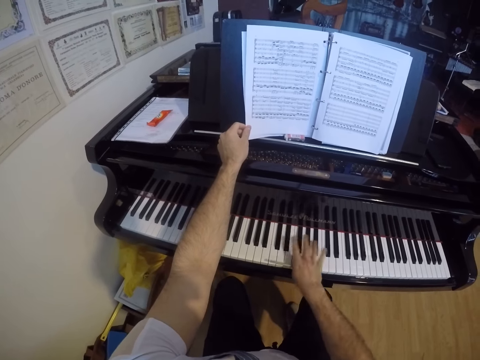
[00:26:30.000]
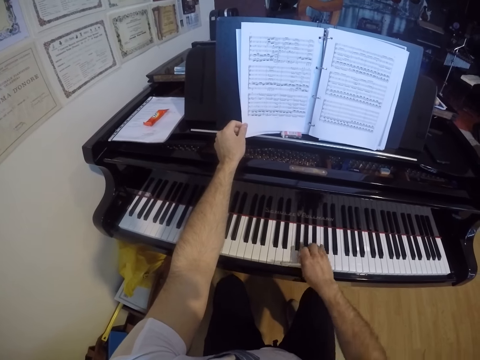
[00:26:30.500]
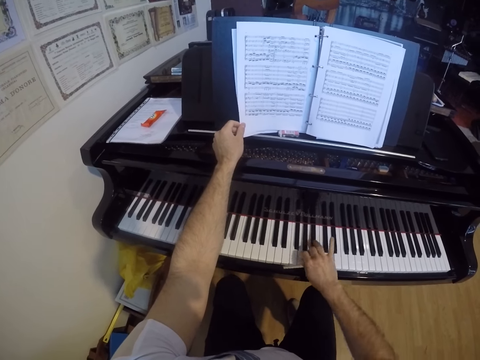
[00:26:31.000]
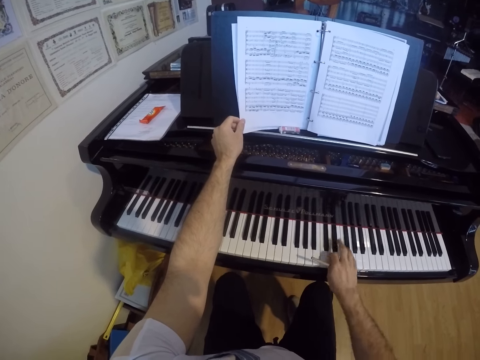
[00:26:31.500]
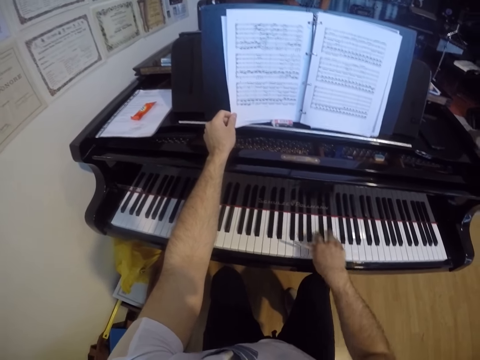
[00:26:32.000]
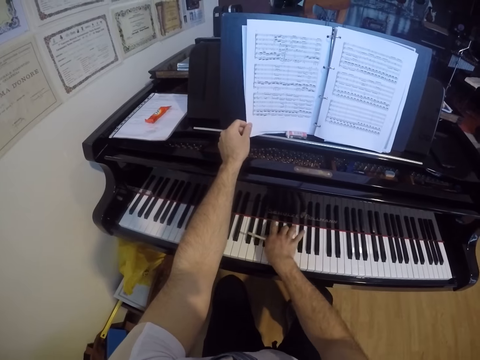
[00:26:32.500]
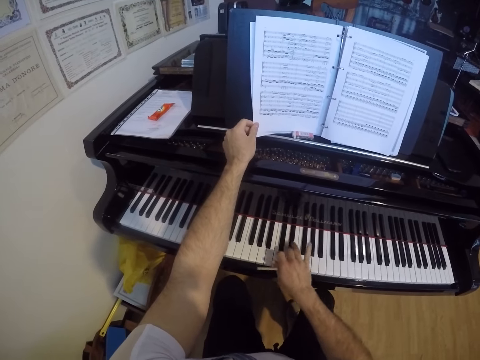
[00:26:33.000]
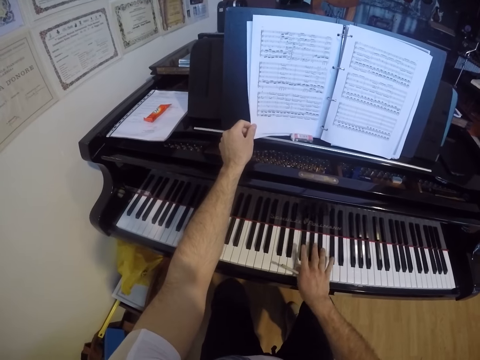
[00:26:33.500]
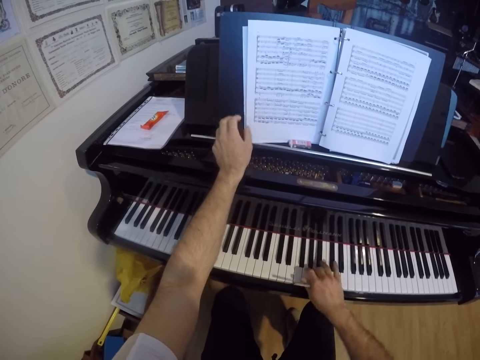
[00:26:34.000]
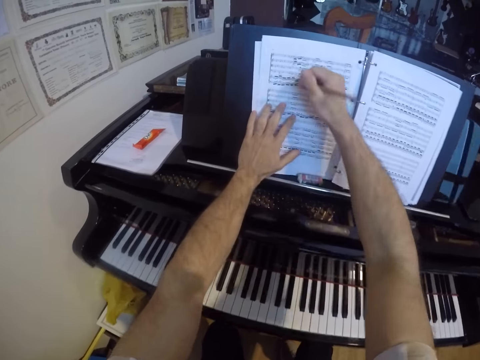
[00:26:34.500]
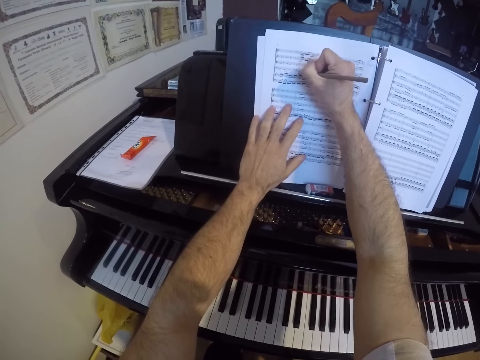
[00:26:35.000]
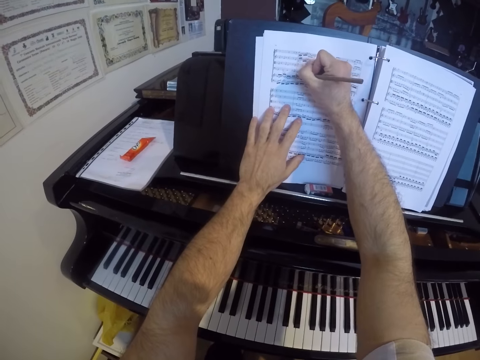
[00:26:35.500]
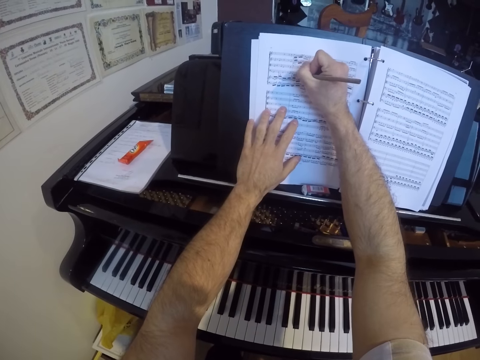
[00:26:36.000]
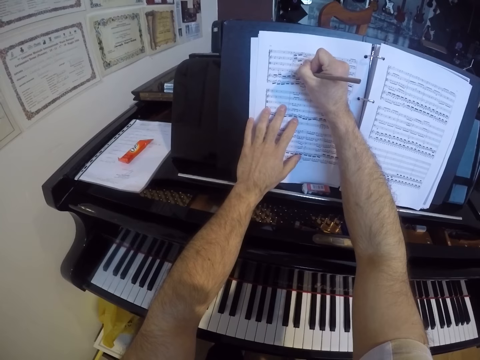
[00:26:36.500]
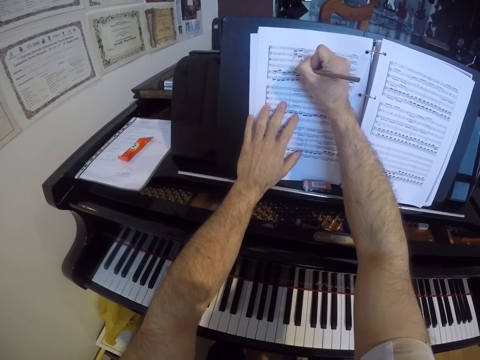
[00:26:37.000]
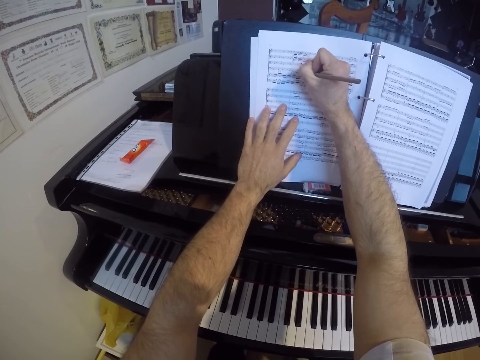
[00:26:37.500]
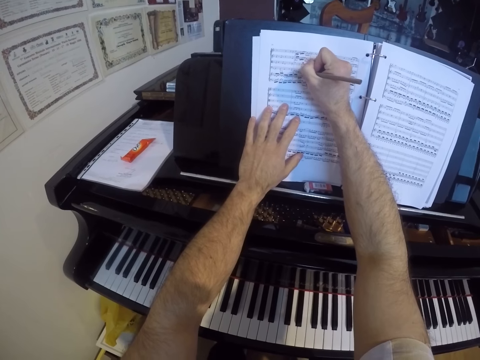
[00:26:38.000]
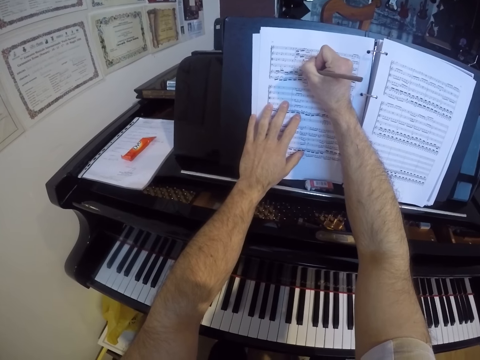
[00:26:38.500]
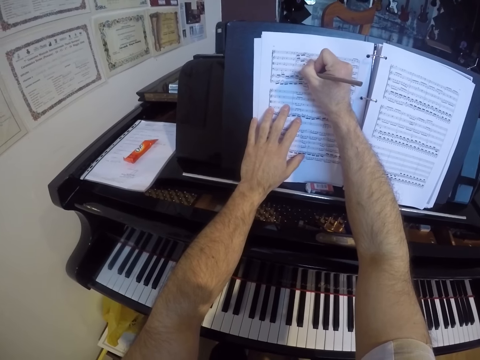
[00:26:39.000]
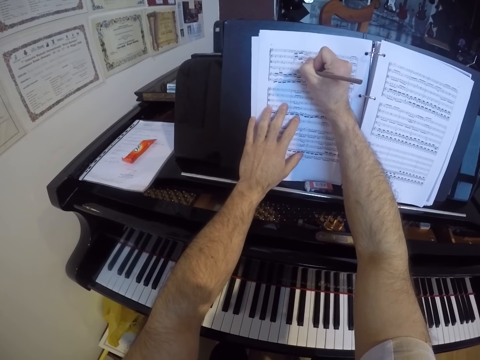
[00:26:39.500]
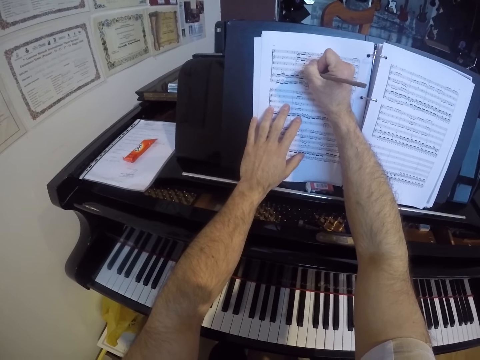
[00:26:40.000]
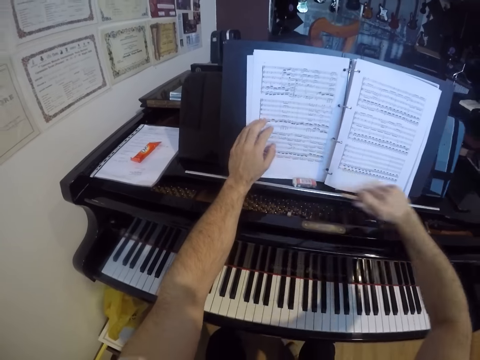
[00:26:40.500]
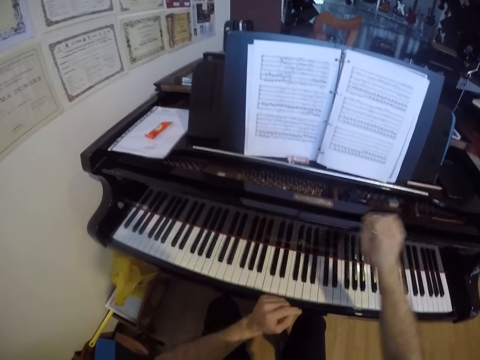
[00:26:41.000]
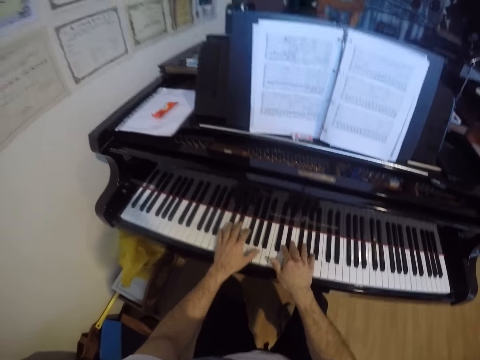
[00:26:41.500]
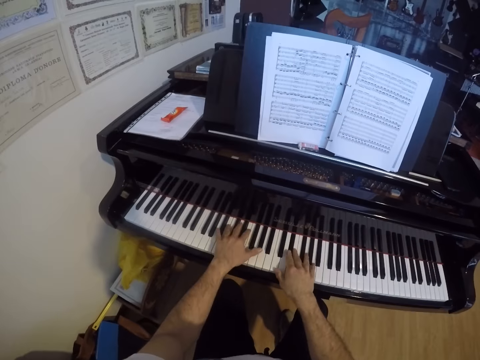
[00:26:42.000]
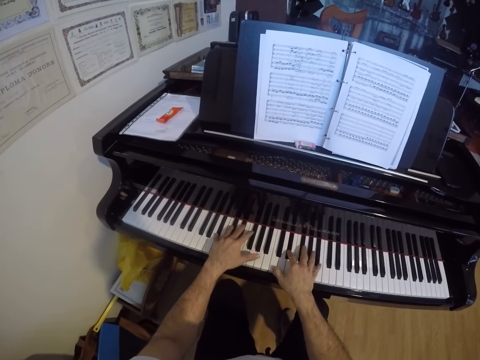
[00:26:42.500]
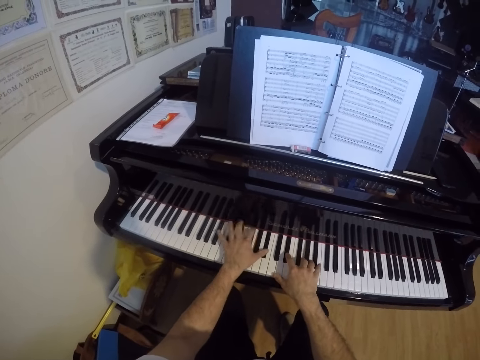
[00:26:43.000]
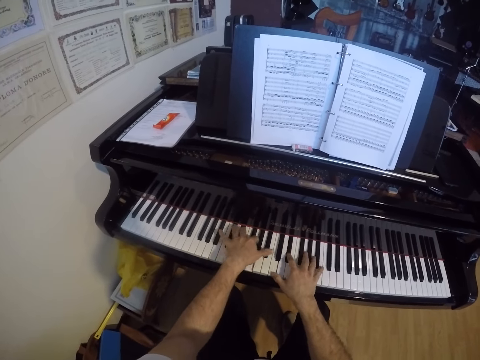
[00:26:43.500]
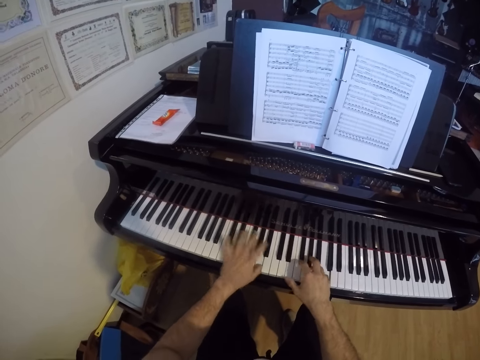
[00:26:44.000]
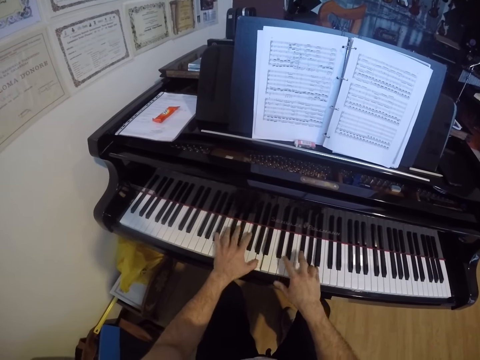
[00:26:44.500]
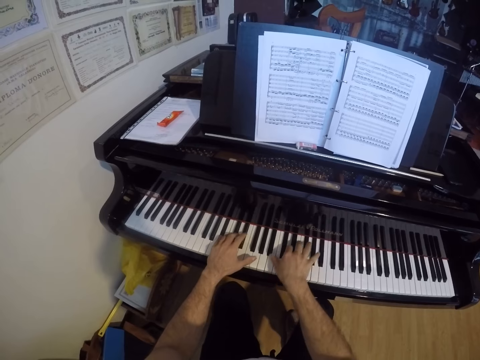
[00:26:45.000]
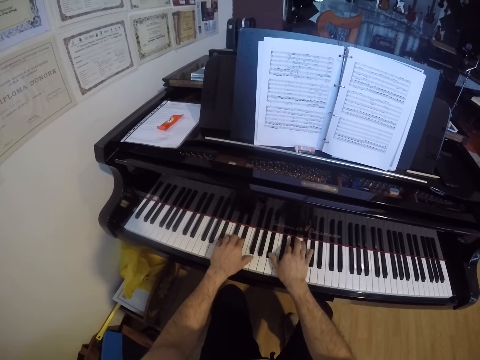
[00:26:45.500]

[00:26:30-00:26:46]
The camera wearer writes in the music sheet with the pen in his right hand. He drops the pen on the top of the piano with his right hand. He plays the piano with both hands.

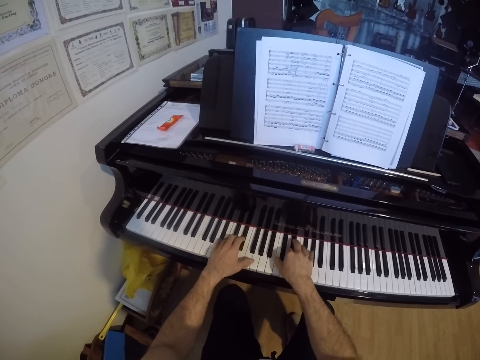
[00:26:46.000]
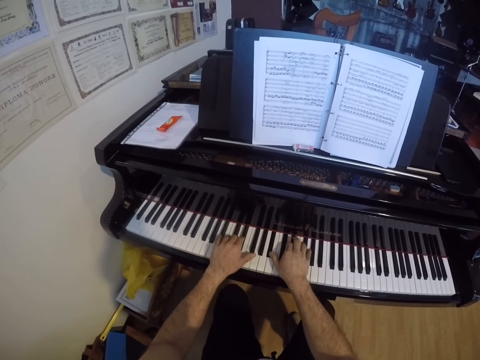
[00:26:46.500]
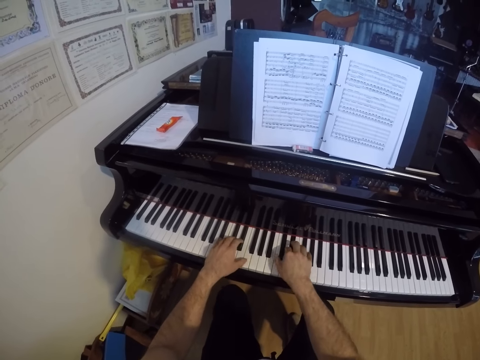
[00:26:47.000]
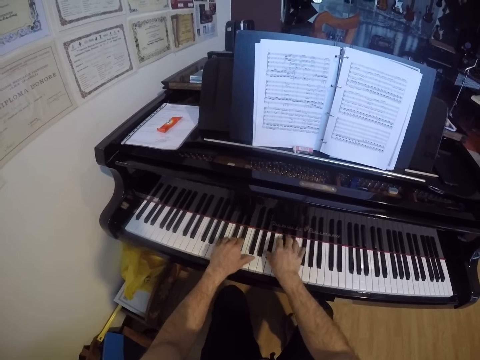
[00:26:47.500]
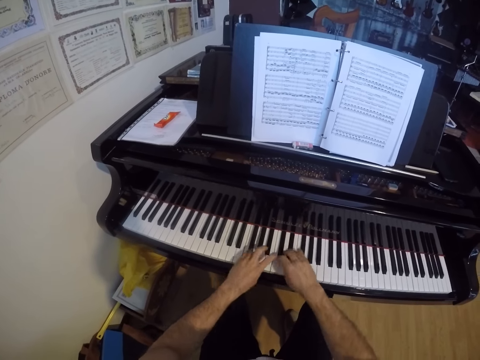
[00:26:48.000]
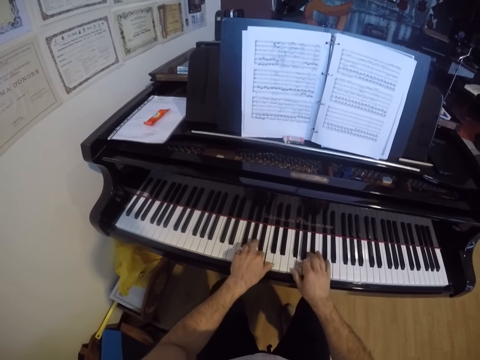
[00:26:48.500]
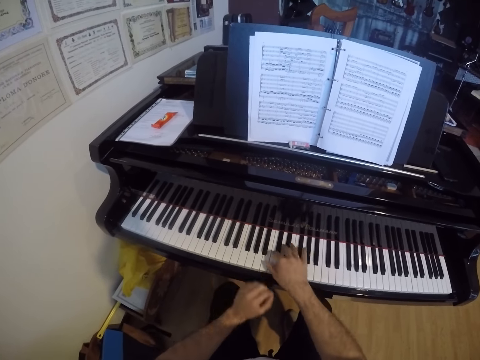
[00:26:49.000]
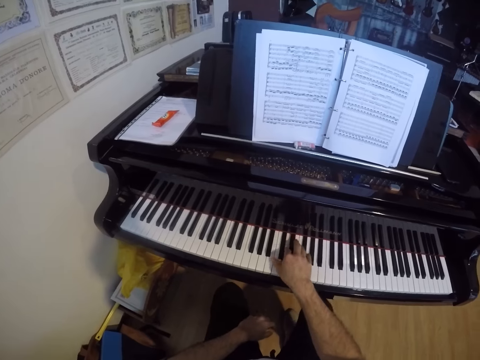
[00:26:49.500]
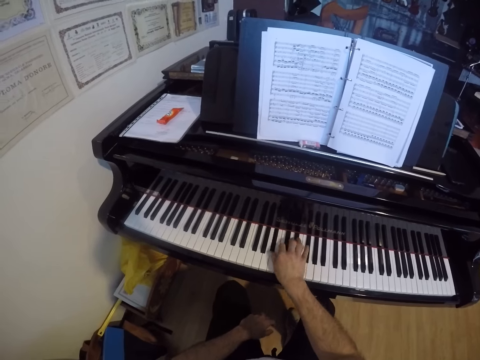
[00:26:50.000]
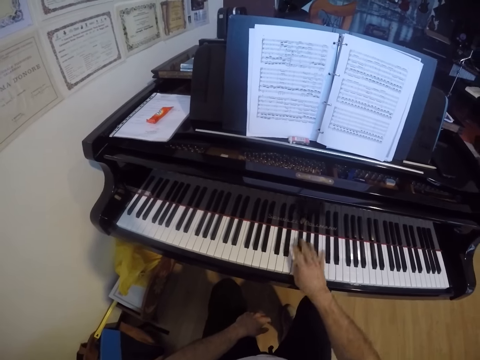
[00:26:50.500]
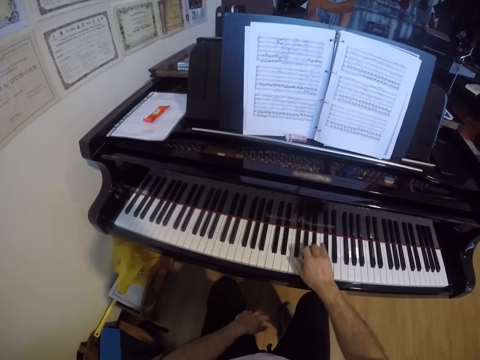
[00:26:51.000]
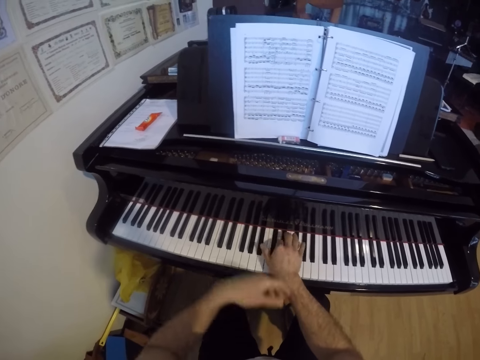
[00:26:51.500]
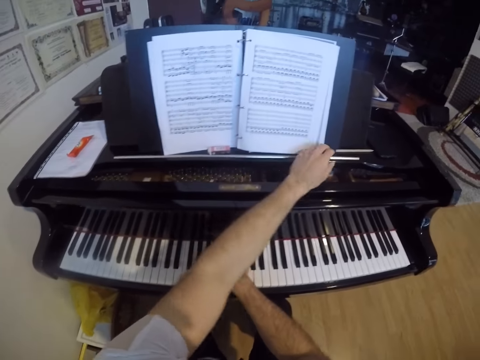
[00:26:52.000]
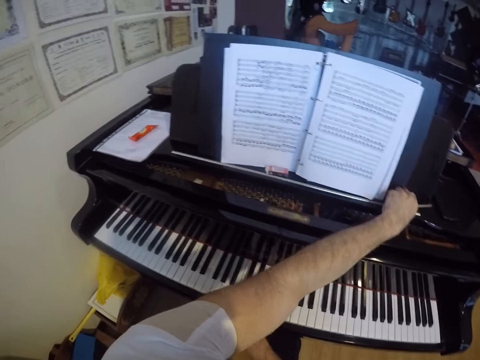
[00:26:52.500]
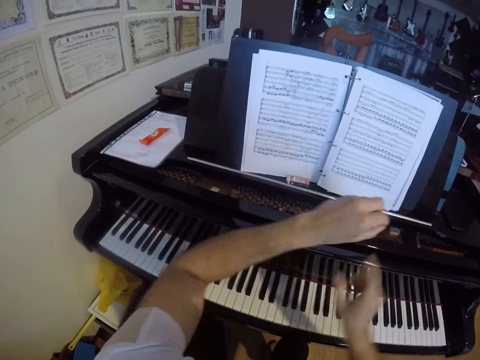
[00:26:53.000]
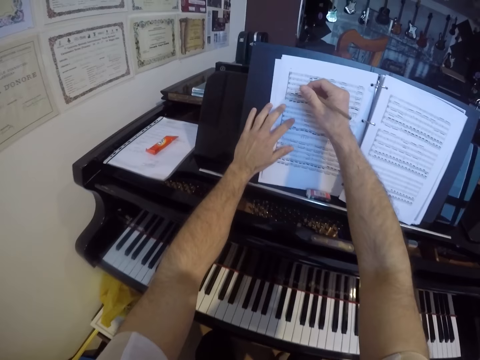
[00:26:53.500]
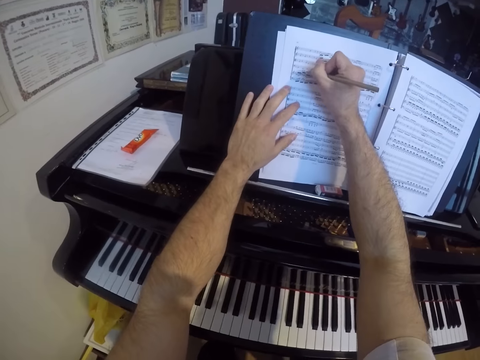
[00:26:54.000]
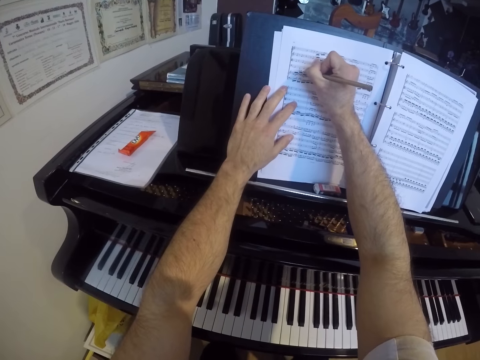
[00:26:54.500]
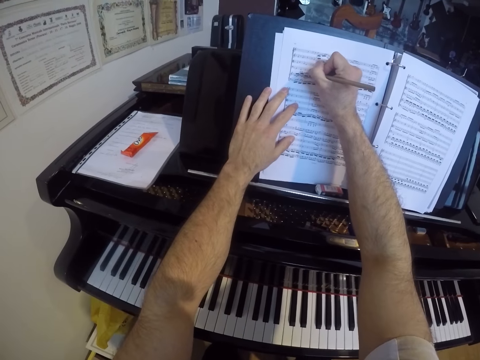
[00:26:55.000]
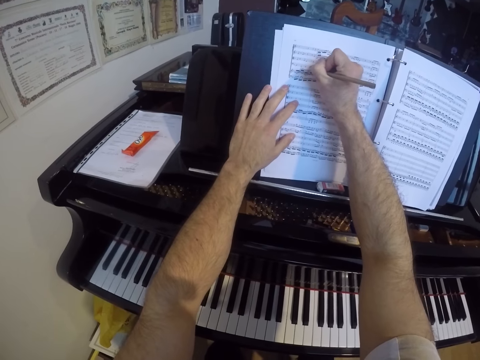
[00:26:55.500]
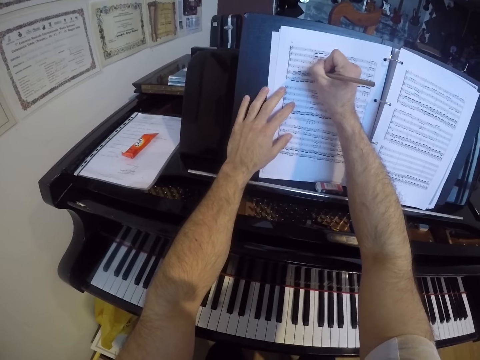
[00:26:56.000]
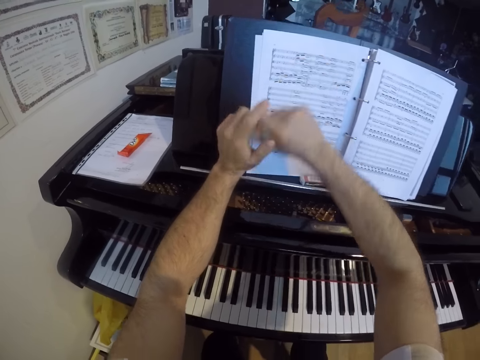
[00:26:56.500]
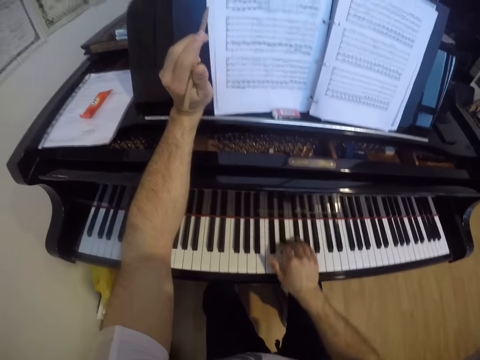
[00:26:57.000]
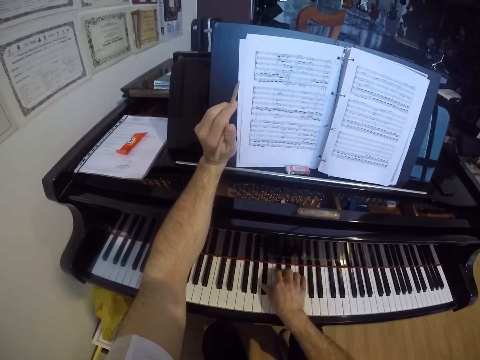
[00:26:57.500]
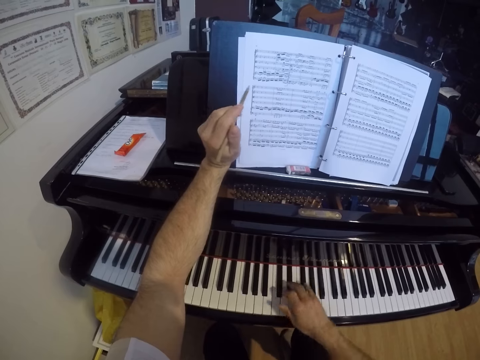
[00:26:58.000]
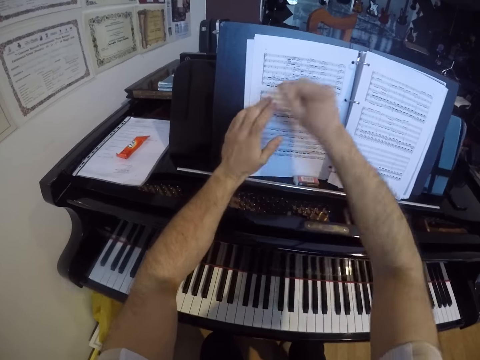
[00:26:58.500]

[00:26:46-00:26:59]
The camera wearer plays the piano with his right hand. He picks the pen from the top of the piano with his left hand. He passes the pen to his right hand. He writes in the music sheet with the pen in his right hand. He passes the pen to his left hand. He plays the piano with his right hand. He passes the pen to his right hand.
